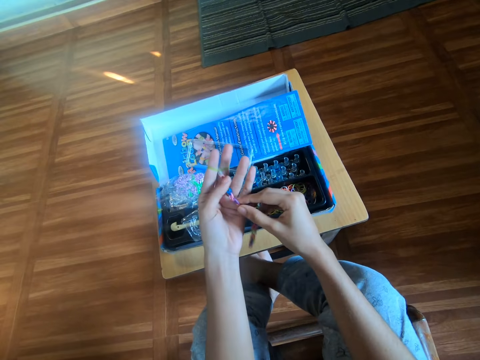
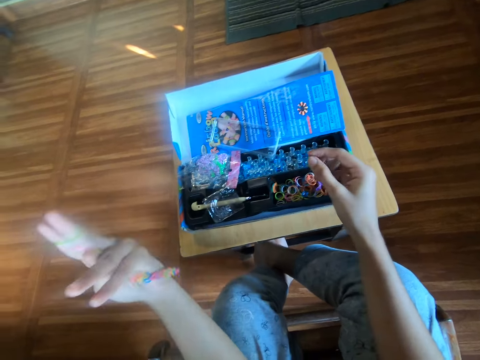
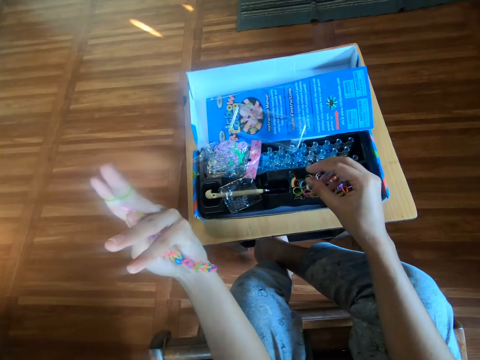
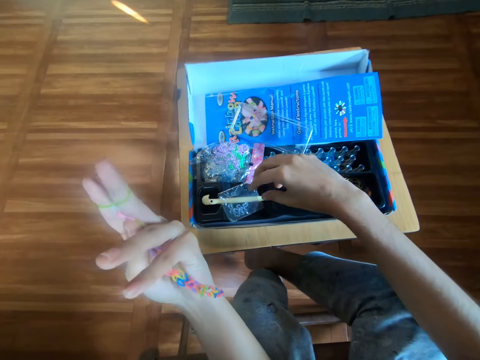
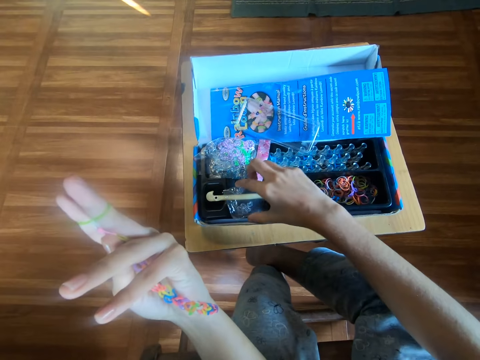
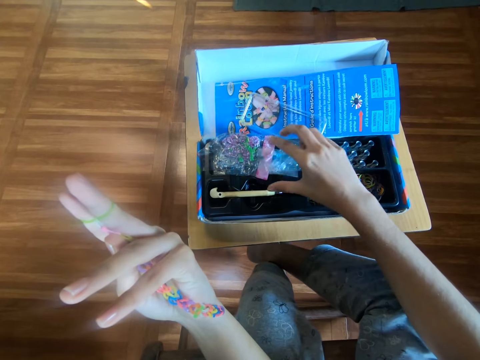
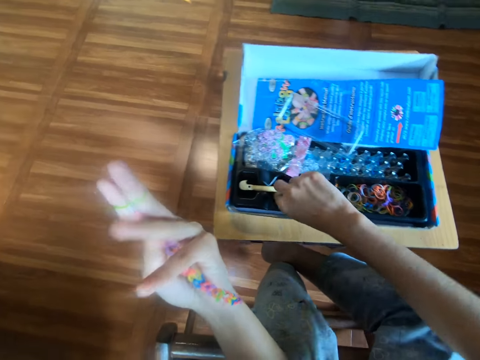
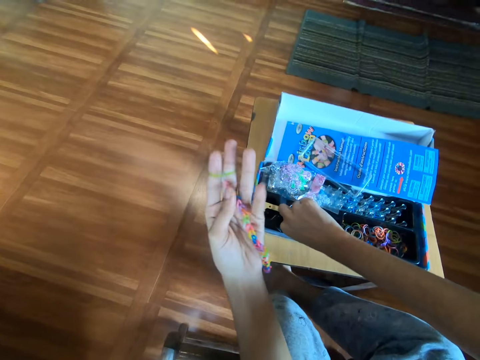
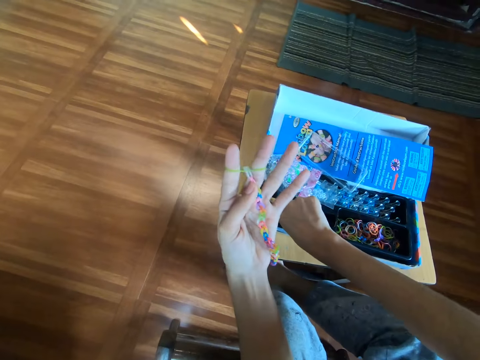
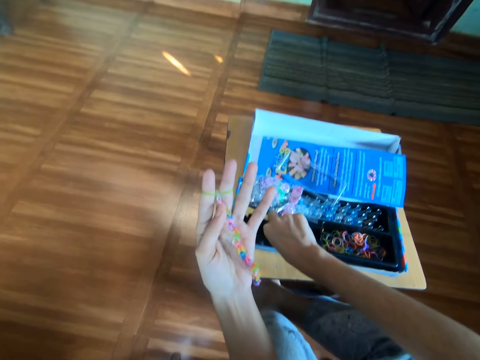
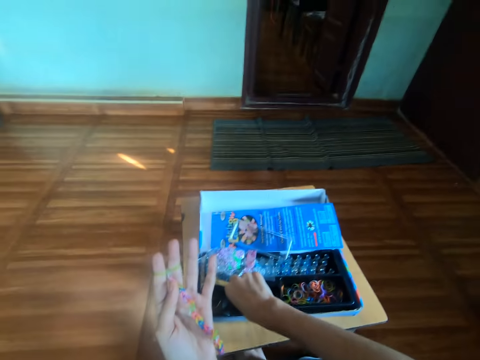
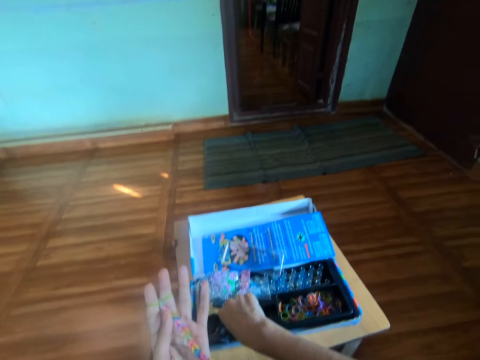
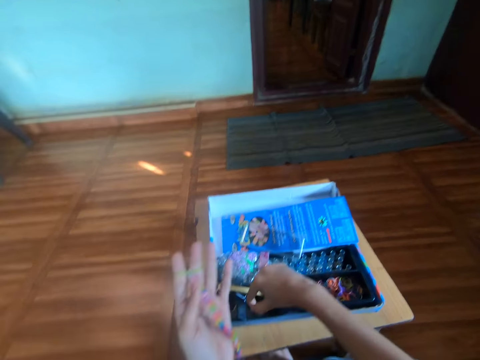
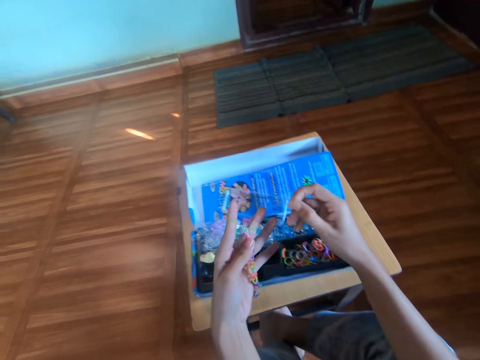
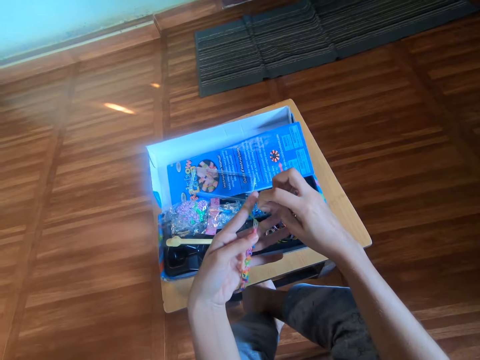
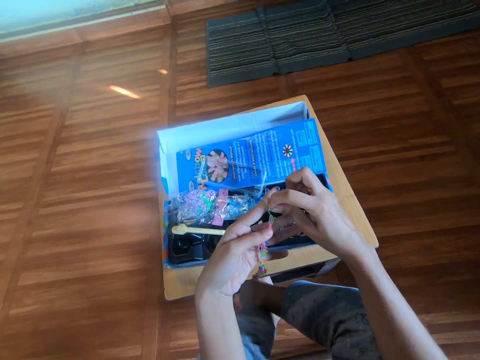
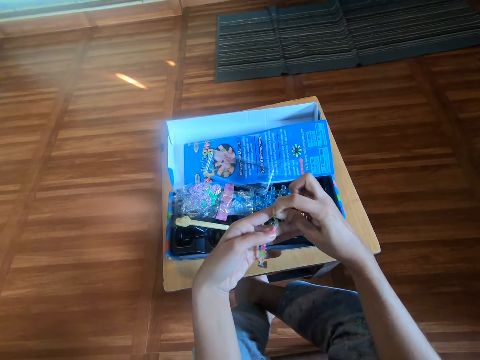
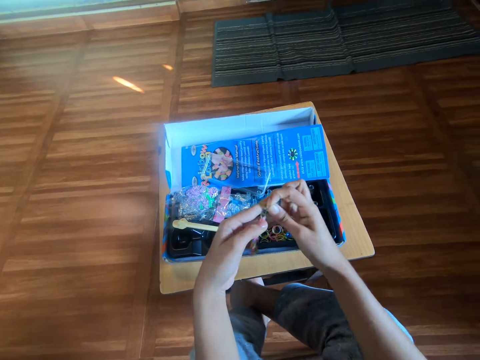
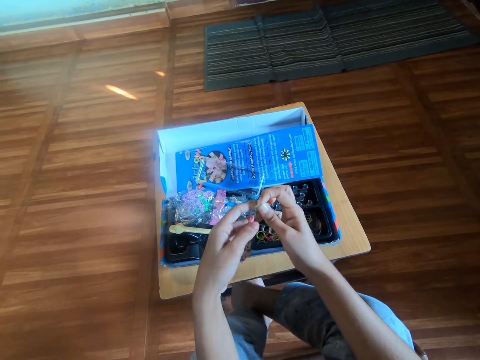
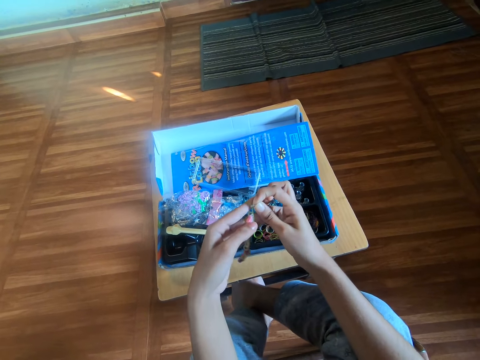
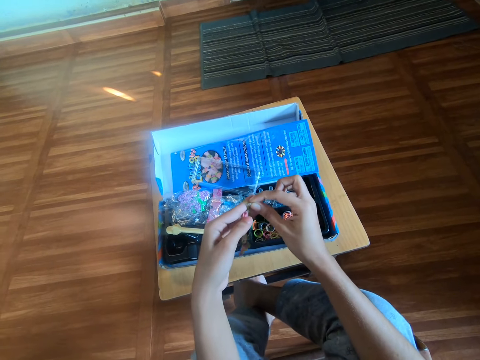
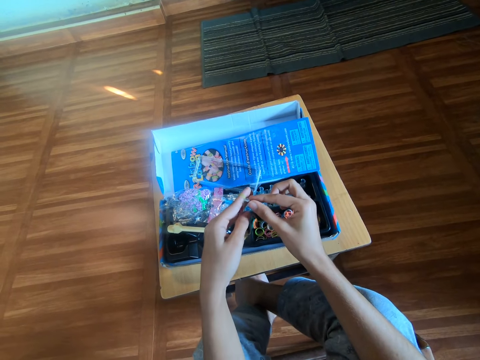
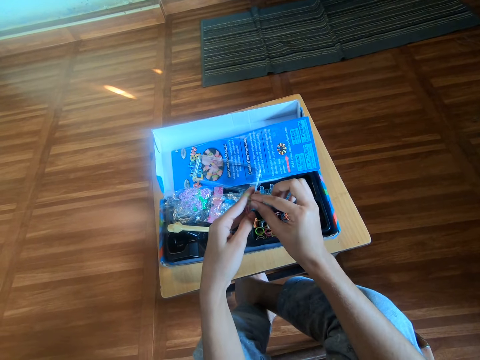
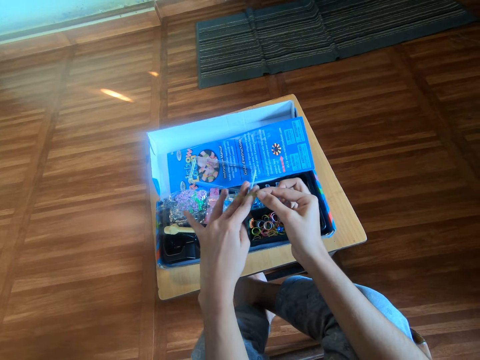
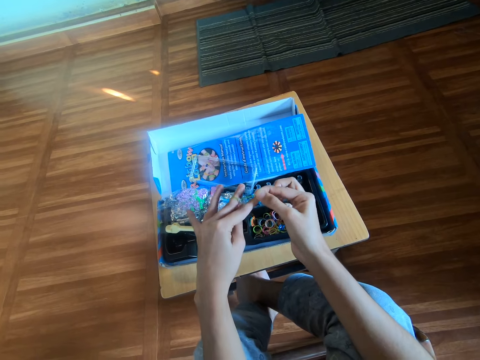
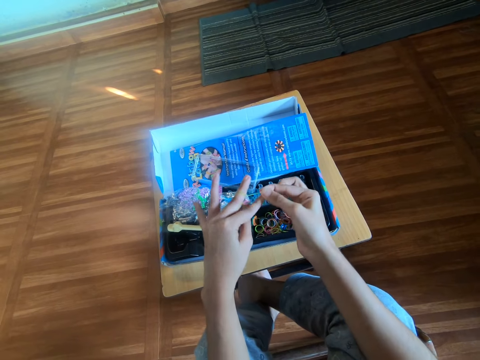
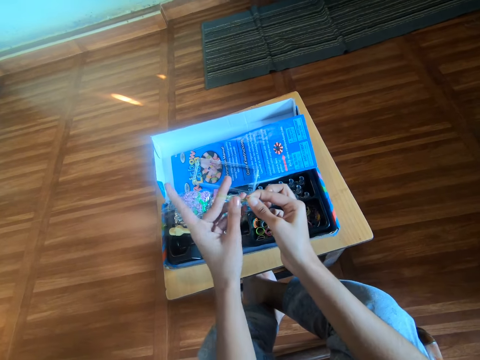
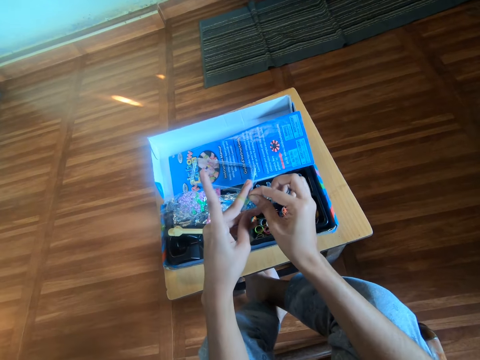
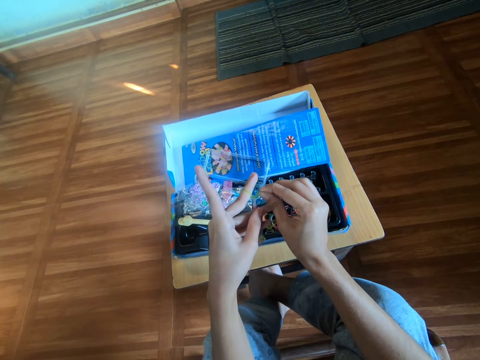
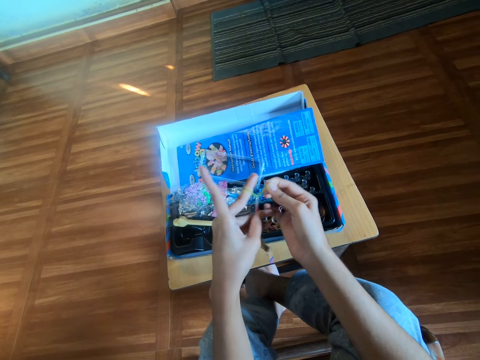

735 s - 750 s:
The camera wearer stretches the loom bracelet with her right hand. She pulls a chain of rubber bands. She moves her hand. She moves a nylon in the box with her right hand. She drops an object. She picks a loom clip from inside the box with her right hand. She picks a rubber band. She stretches the rubber band. She attaches the loom clip to the loom band with her right hand. She picks the rubber band, touches the rubber band and pulls the rubber band. She crafts the loom bracelet with both hands.

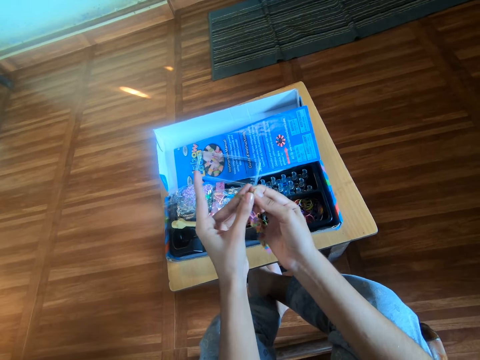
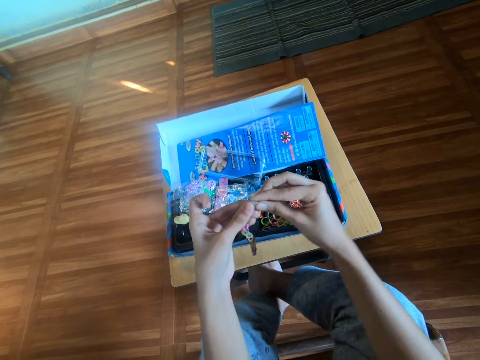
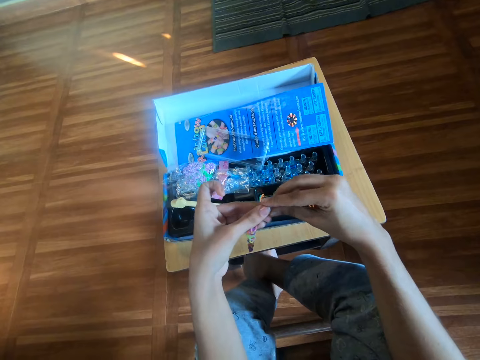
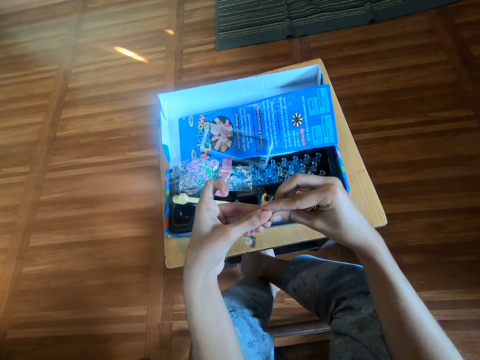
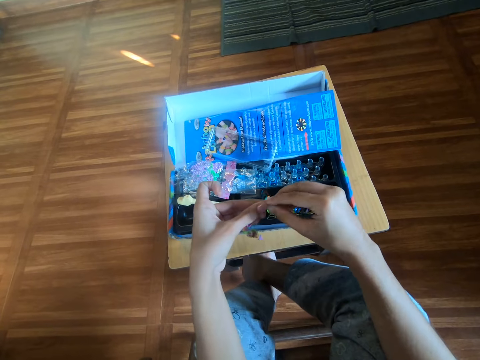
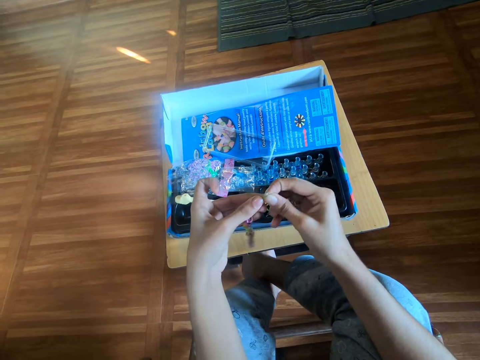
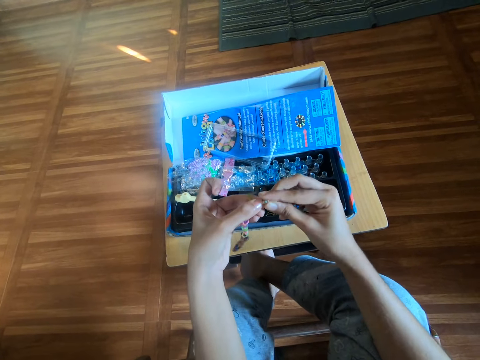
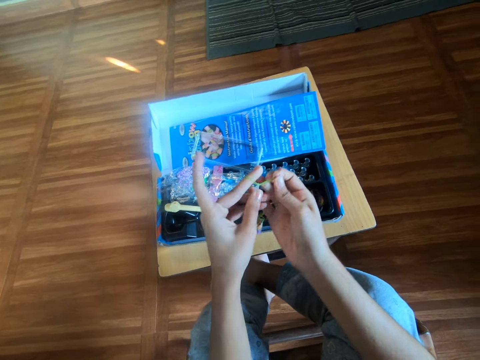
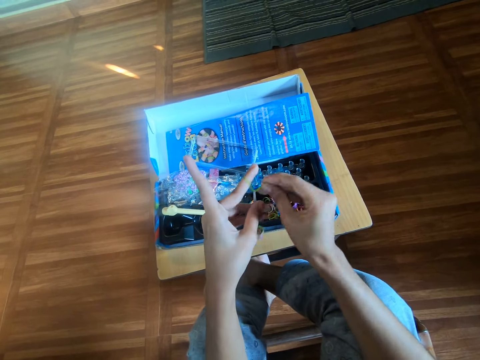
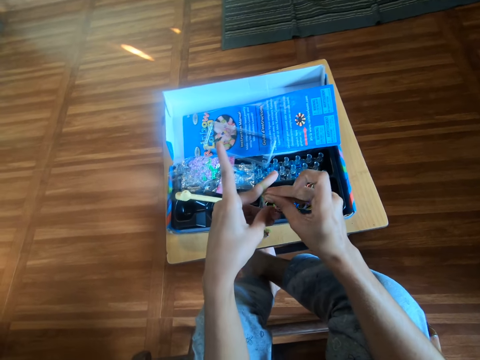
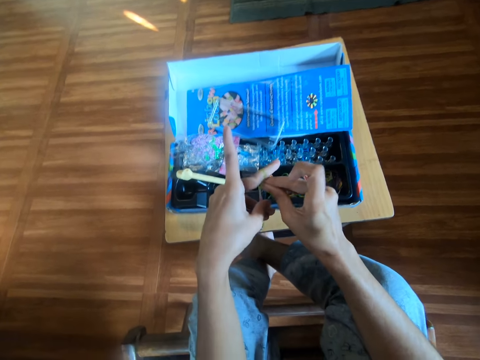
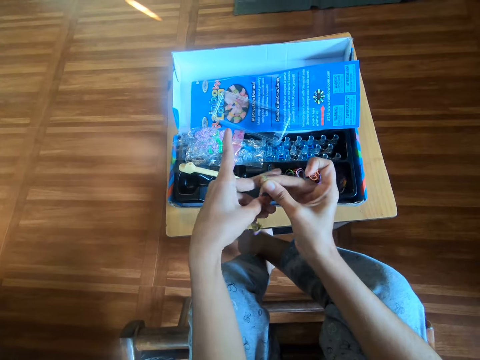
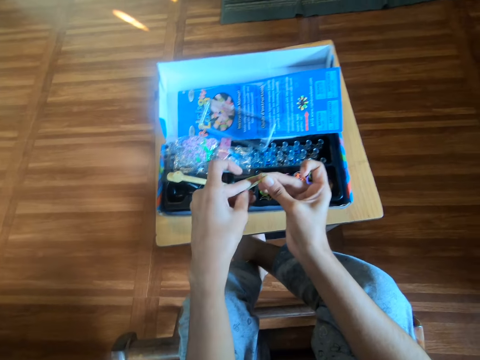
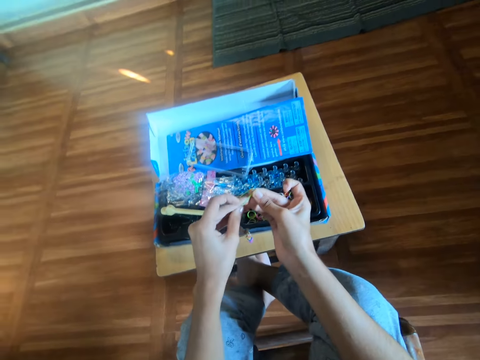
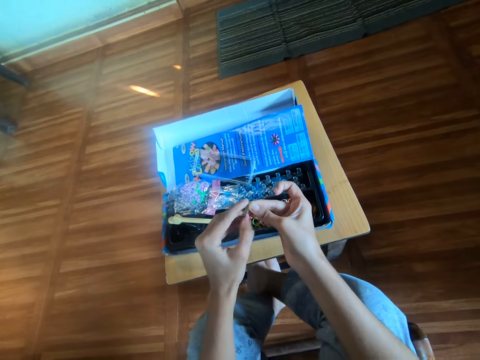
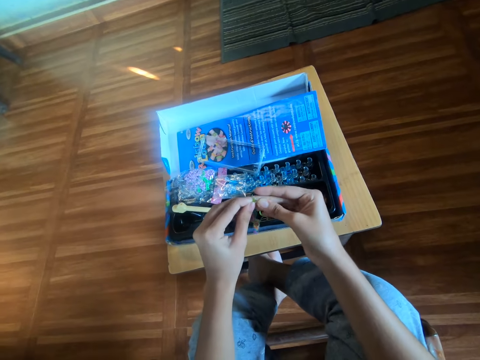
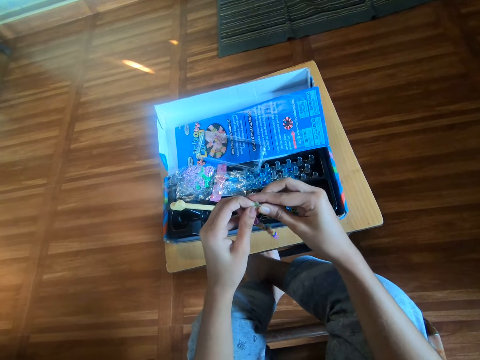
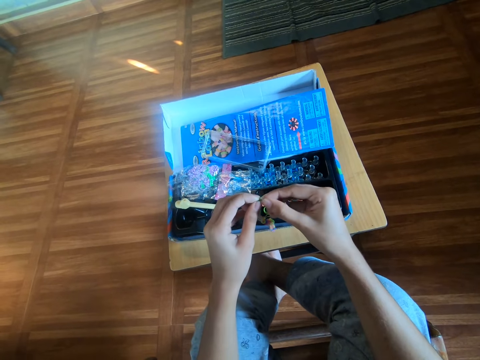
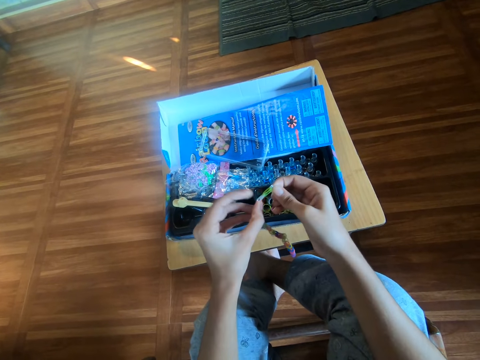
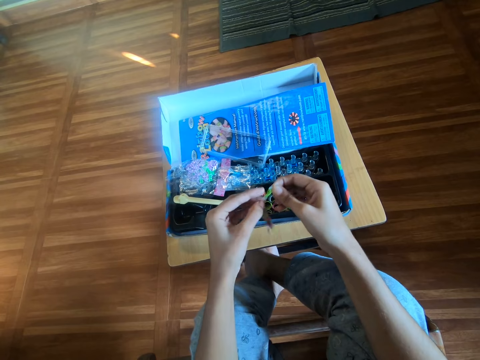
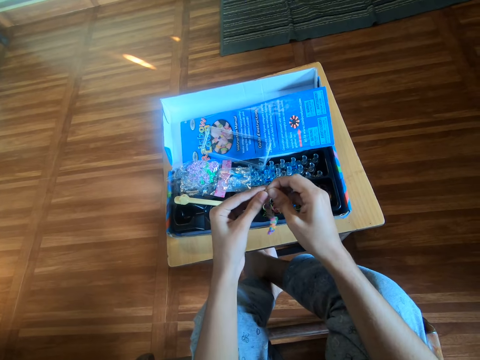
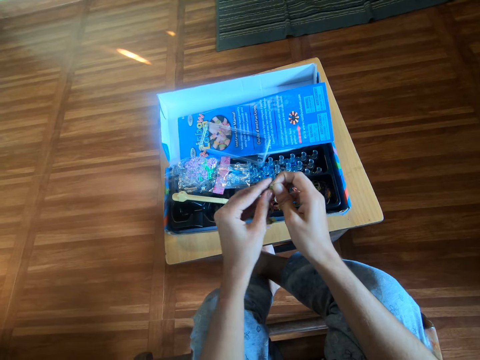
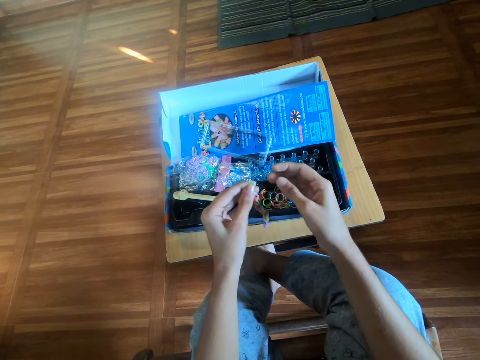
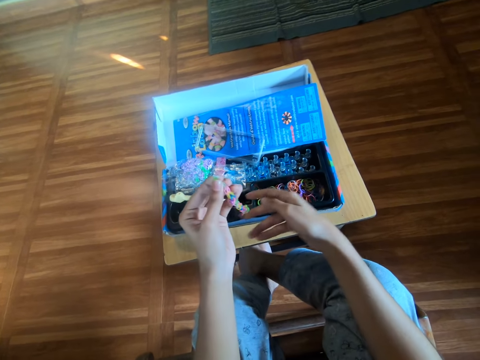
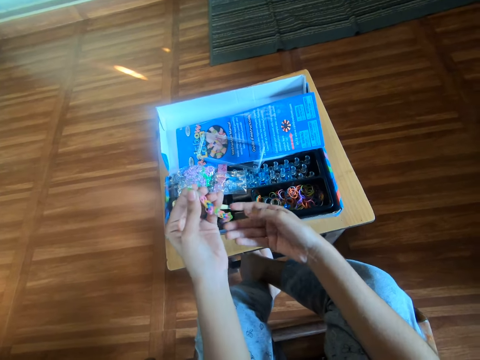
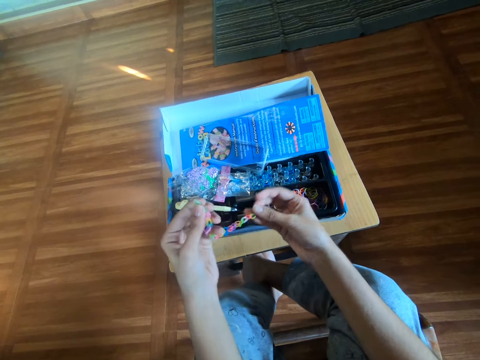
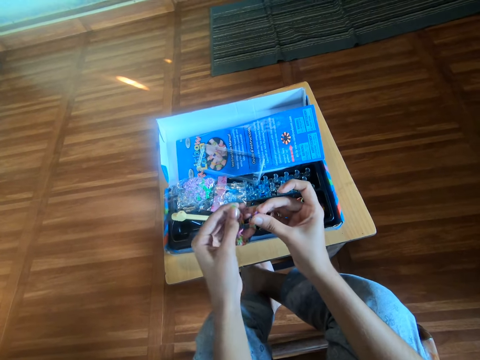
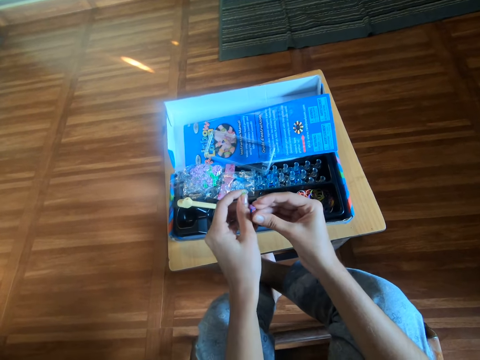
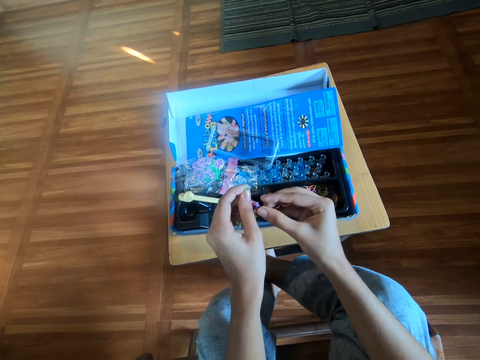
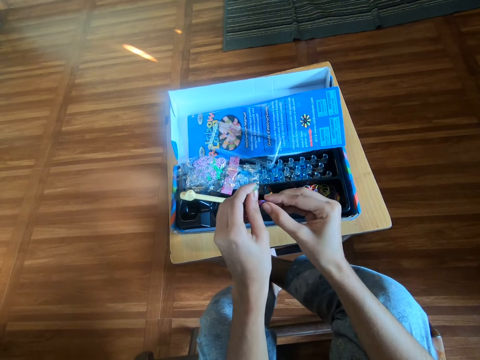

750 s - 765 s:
The camera wearer touches a chain of rubber bands. They hold the chain of rubber bands.
